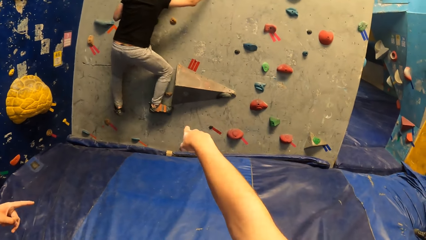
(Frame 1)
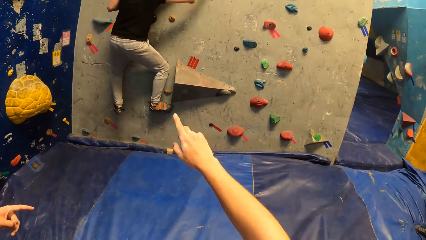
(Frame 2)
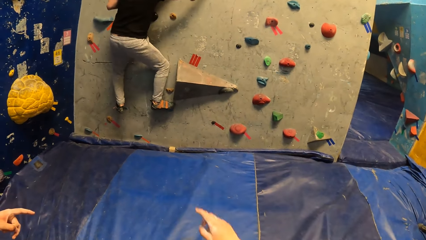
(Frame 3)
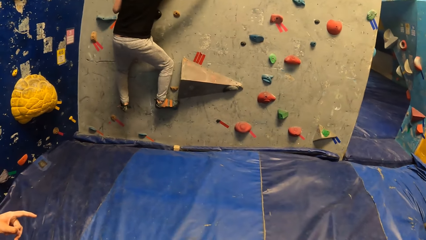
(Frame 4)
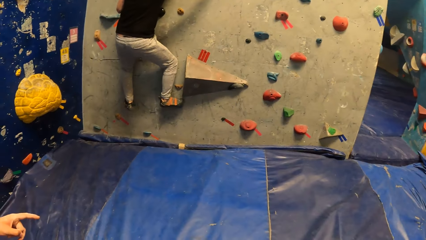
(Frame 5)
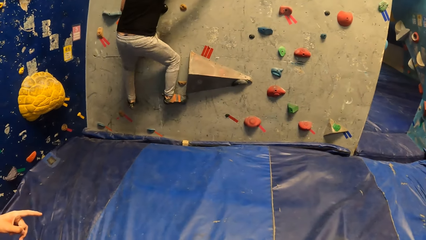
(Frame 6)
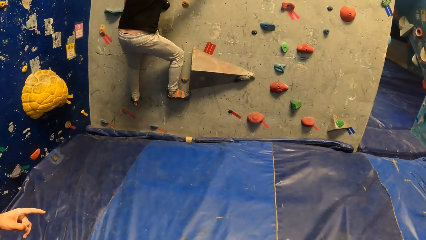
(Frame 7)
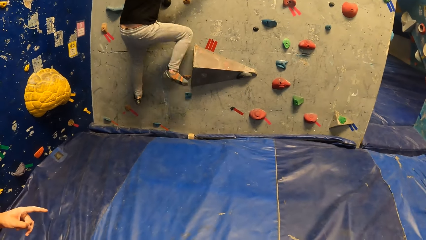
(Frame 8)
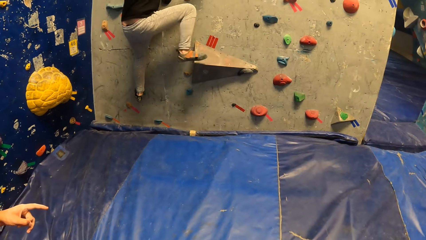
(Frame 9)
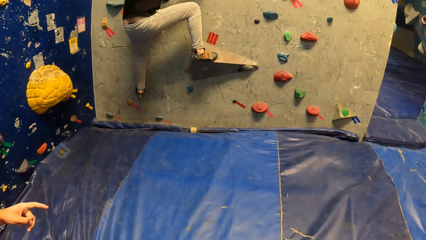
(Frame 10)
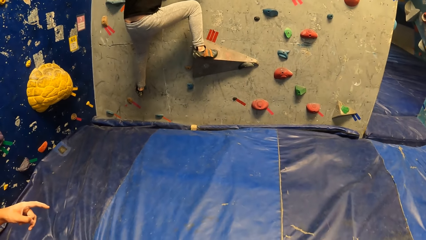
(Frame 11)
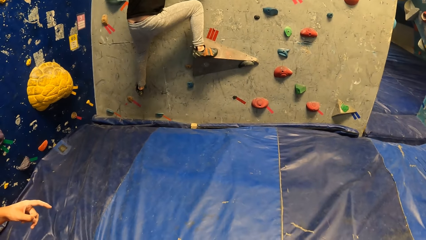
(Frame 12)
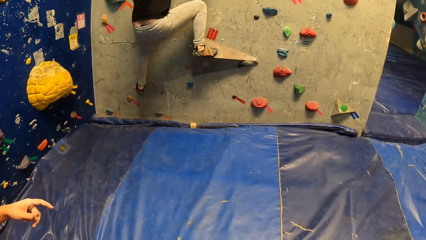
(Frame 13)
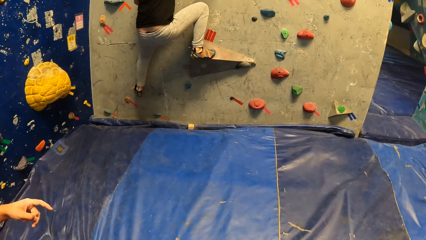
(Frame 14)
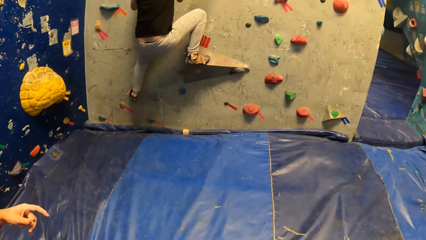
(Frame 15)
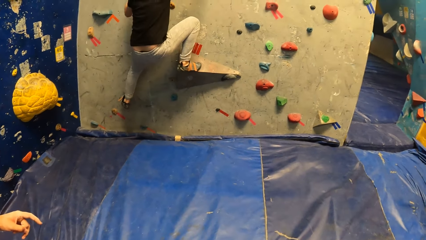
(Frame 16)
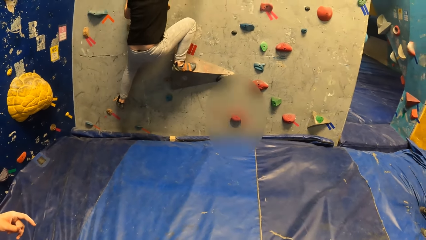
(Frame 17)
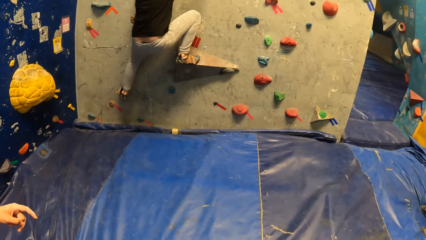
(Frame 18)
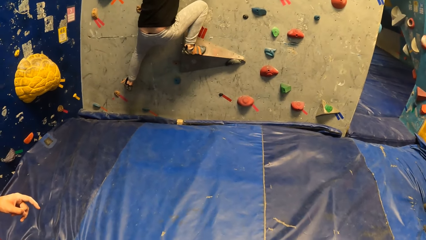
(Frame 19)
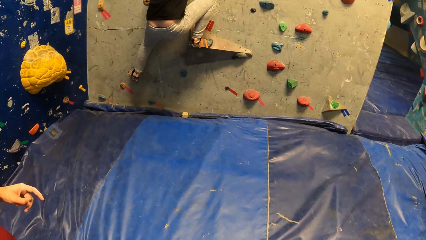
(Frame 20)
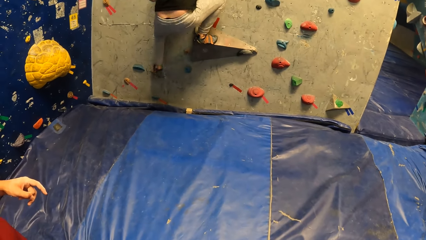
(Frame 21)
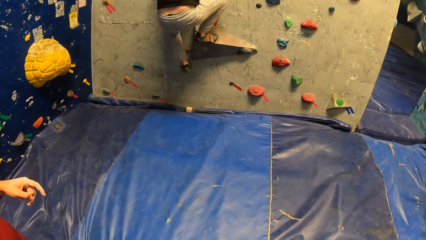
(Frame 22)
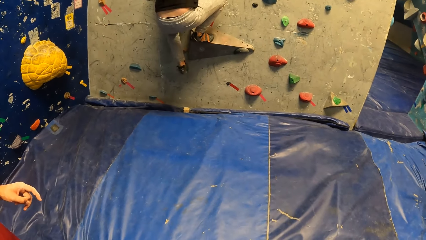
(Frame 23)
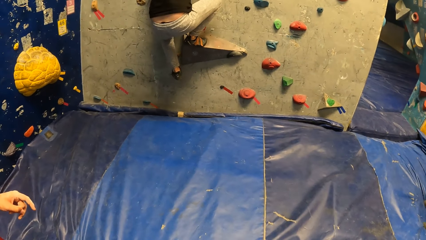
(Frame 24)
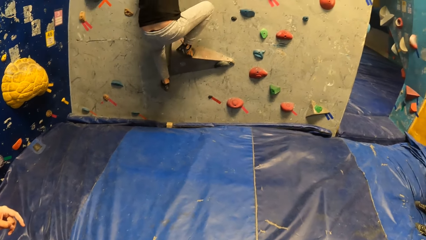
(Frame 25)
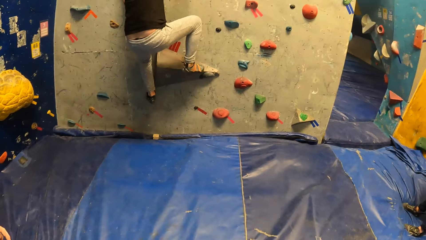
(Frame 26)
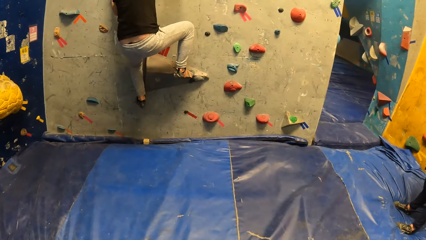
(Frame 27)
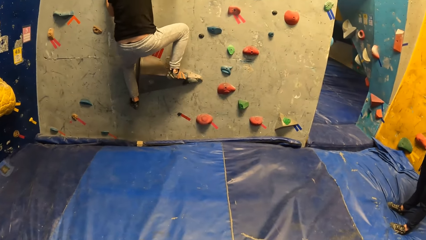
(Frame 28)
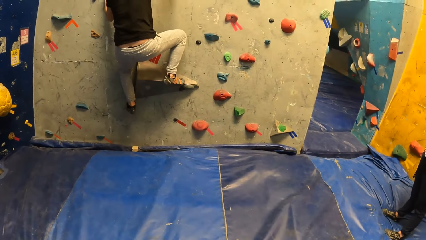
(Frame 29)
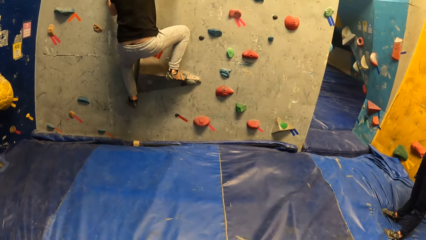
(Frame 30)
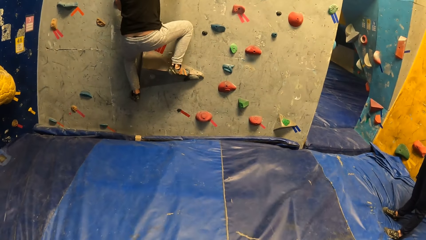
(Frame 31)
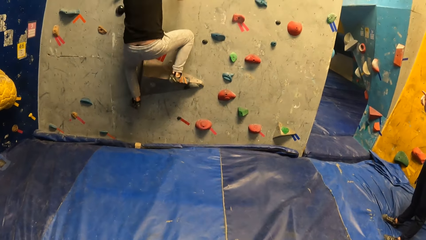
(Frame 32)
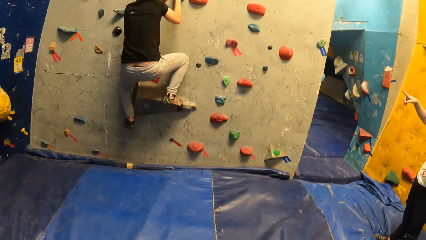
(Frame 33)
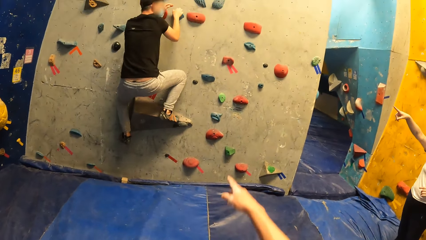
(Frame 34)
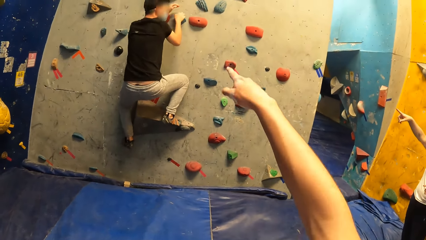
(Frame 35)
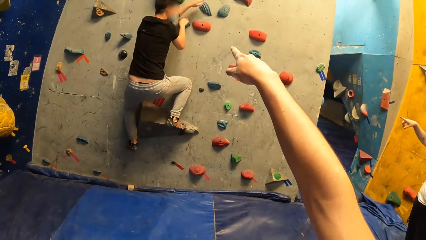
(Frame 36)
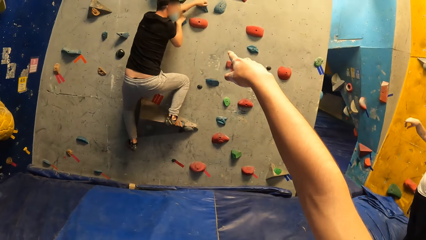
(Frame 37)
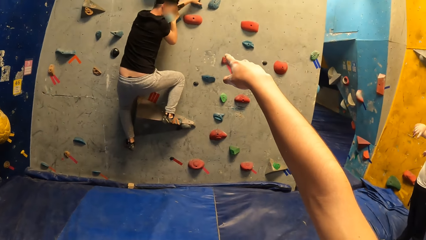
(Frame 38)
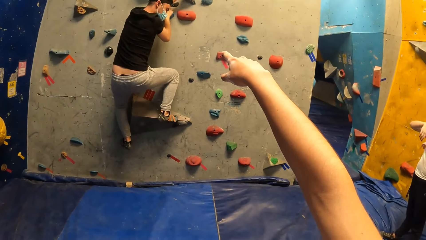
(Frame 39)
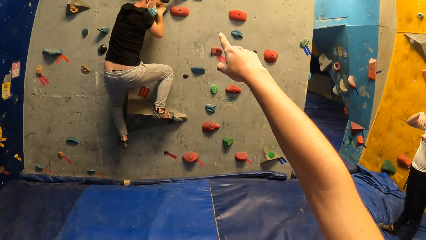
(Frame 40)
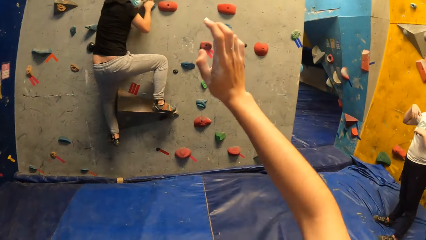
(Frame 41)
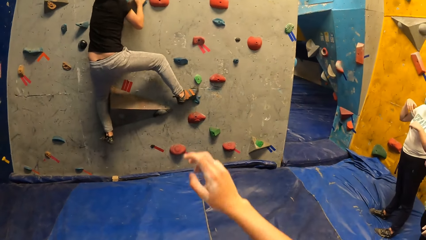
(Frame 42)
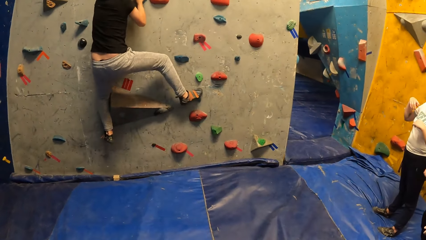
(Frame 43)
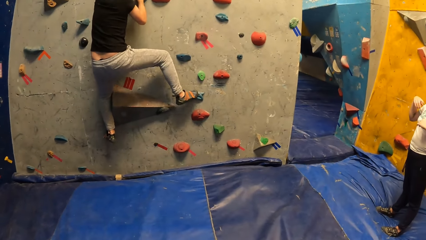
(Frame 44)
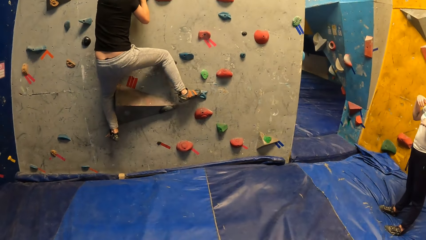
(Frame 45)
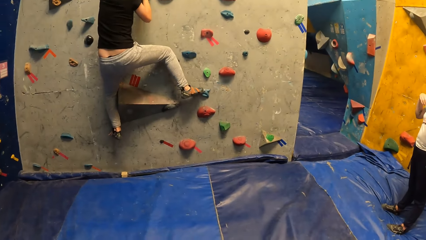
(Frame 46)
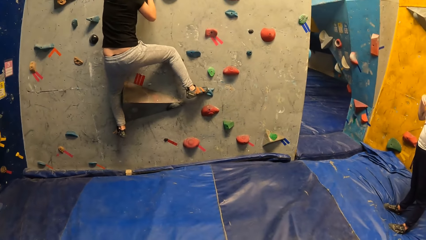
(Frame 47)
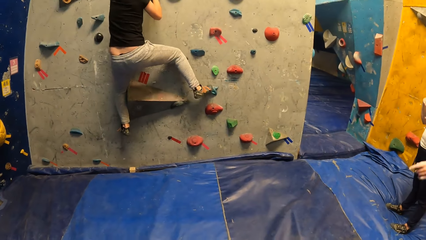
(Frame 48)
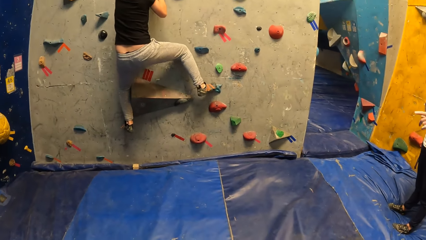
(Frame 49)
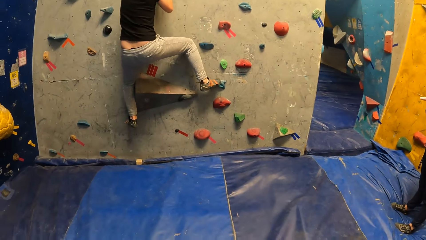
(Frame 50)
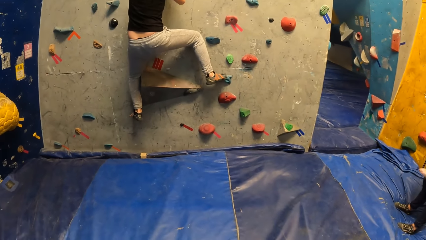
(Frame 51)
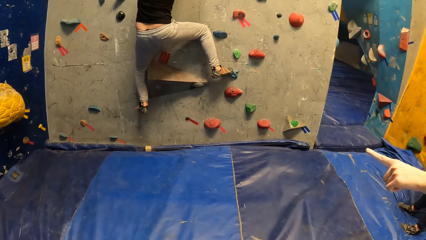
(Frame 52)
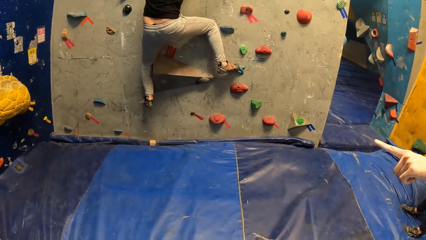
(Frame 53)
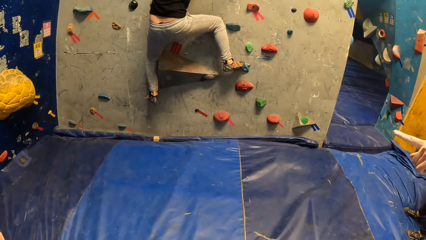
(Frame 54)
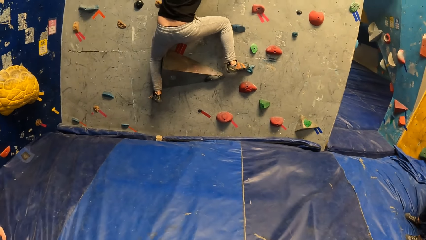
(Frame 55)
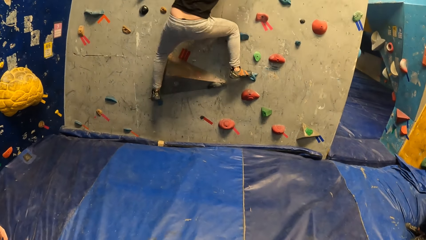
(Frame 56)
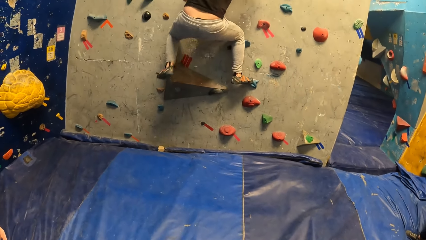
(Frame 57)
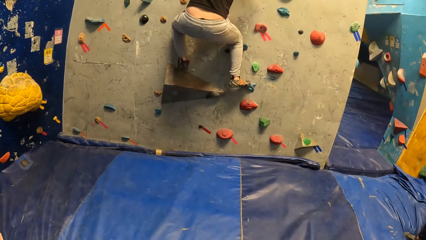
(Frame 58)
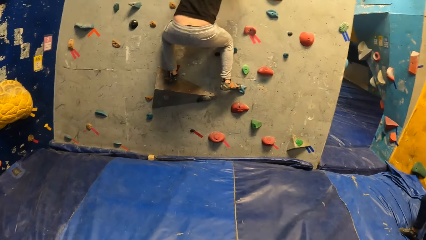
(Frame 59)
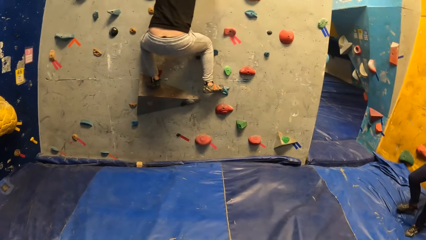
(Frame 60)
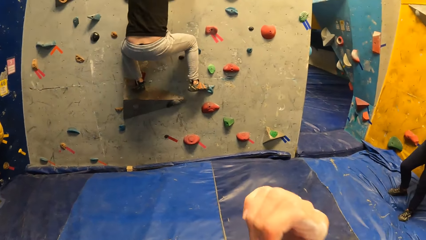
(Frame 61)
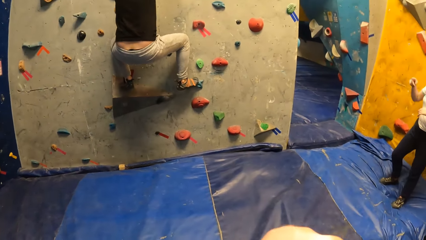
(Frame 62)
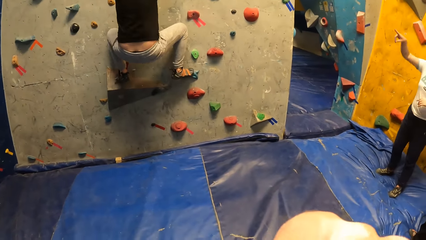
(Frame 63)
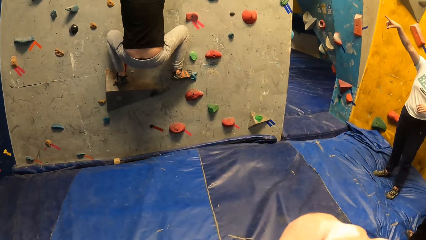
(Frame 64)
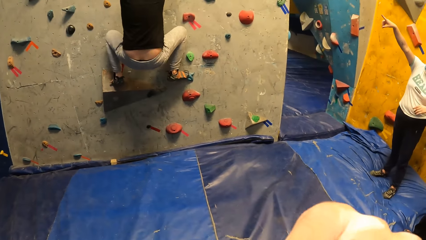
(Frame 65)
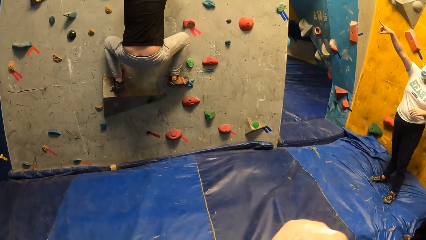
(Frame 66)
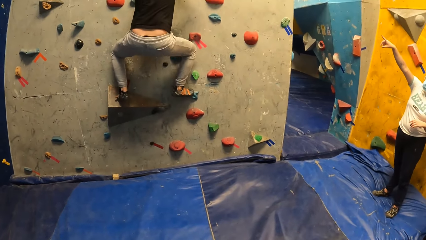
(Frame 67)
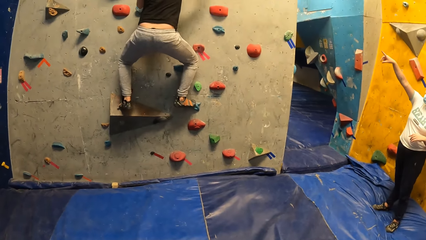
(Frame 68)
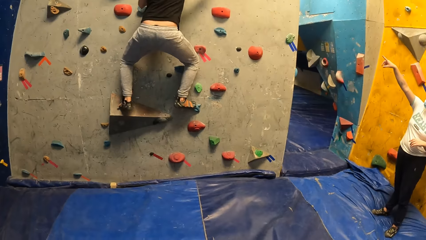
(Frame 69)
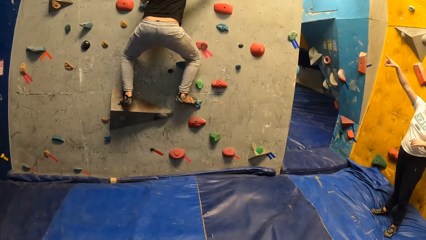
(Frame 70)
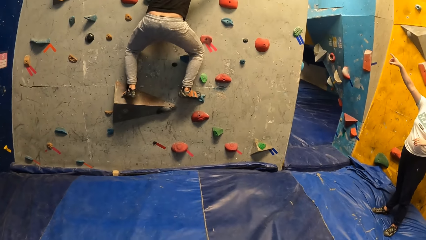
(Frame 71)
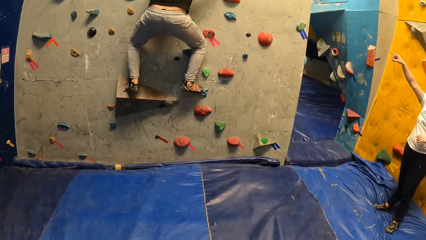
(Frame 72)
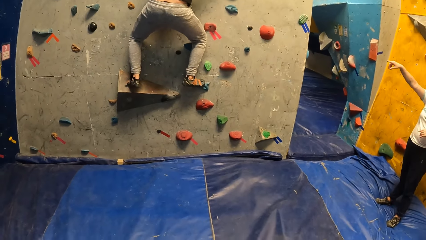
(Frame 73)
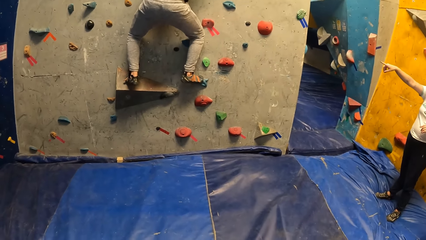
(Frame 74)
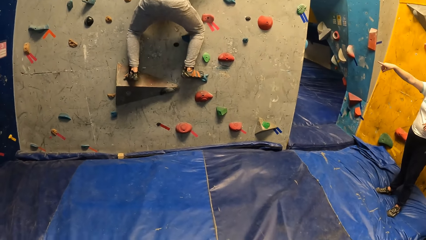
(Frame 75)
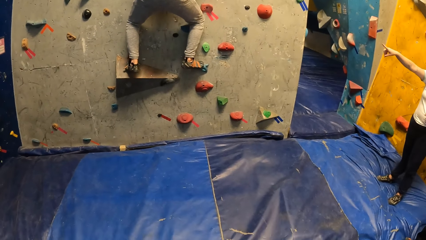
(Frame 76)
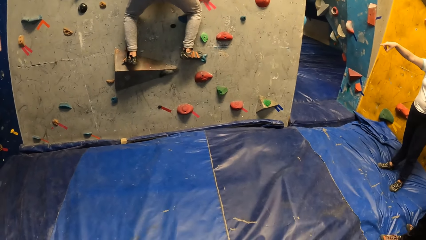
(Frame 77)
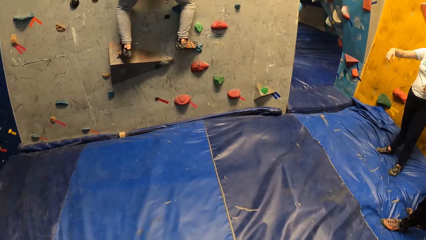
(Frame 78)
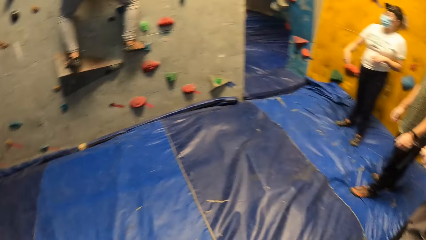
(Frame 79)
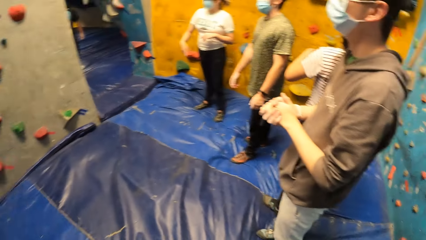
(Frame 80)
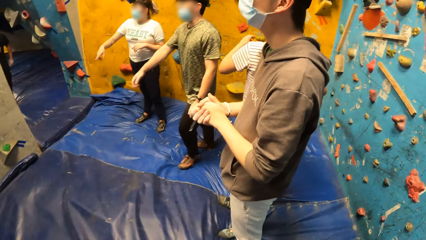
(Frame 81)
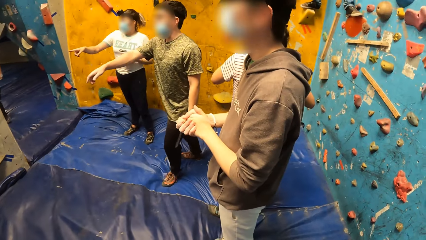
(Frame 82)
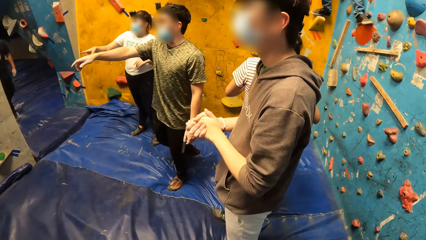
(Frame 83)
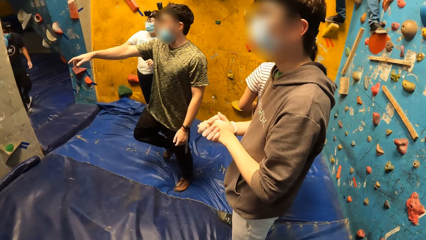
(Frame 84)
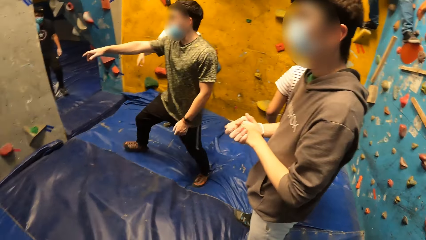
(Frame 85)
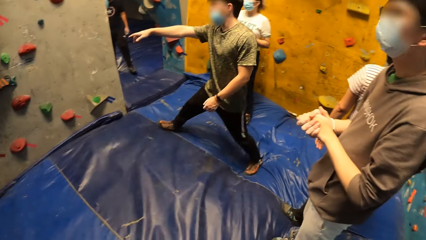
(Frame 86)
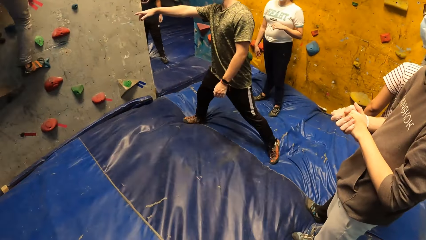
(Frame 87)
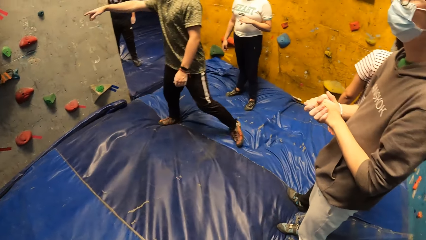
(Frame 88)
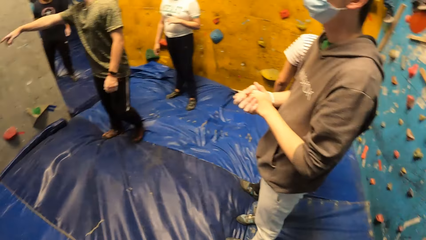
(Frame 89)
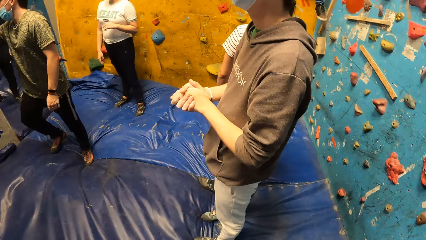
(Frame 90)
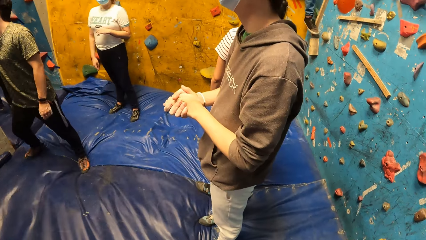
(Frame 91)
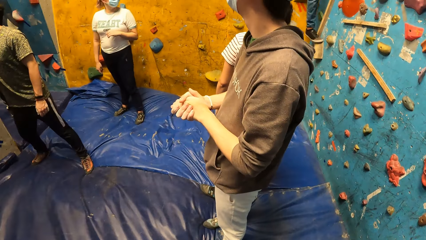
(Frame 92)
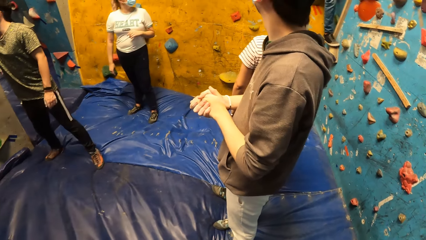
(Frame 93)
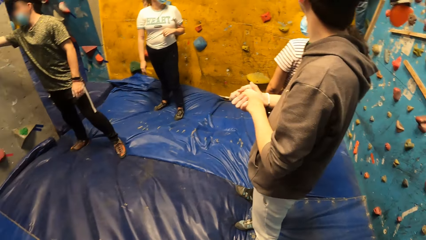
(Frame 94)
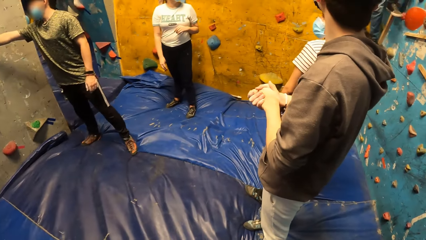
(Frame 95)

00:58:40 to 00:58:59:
A man places his right leg on the climb hold on the bouldering wall and places his left leg on the sloper on the bouldering wall. The camera wearer touches her face with her right hand. Another man points at a third man.
